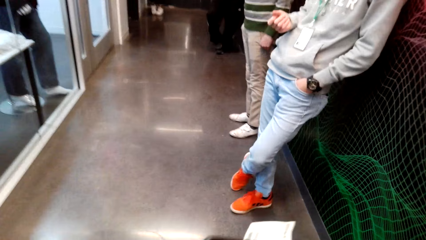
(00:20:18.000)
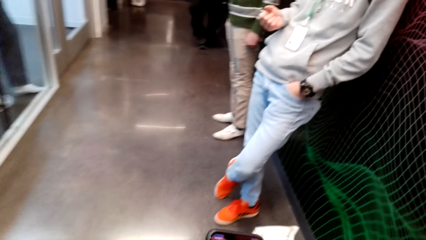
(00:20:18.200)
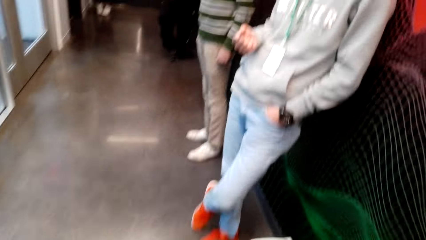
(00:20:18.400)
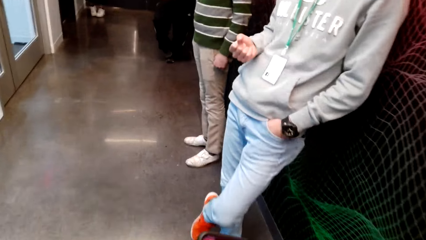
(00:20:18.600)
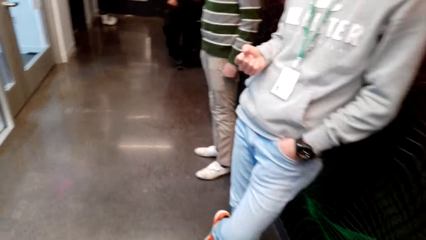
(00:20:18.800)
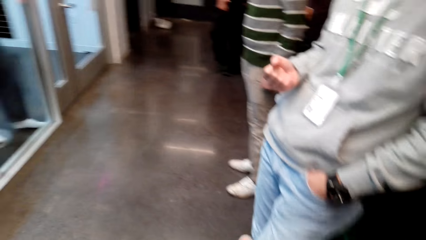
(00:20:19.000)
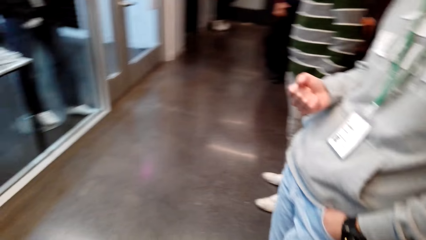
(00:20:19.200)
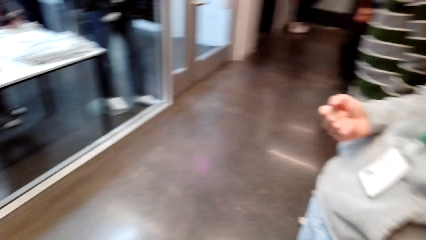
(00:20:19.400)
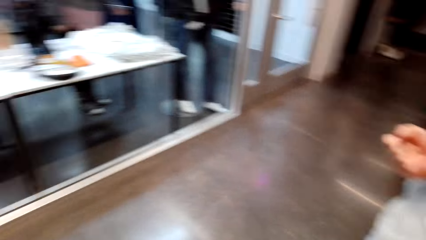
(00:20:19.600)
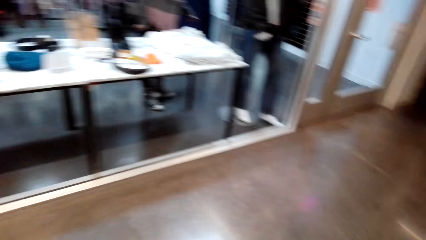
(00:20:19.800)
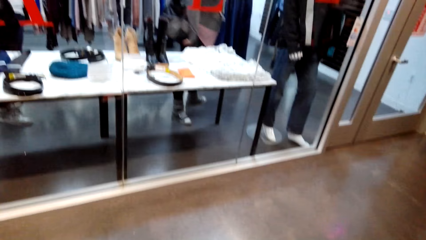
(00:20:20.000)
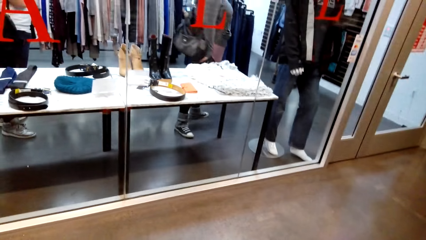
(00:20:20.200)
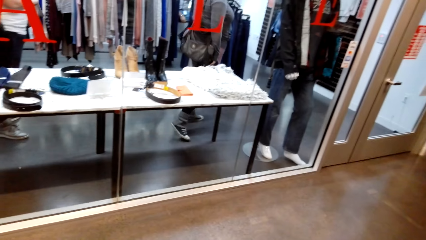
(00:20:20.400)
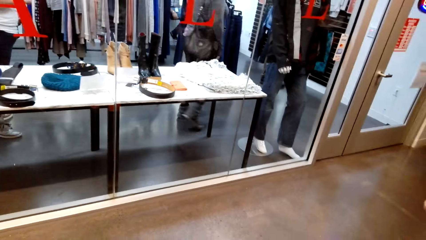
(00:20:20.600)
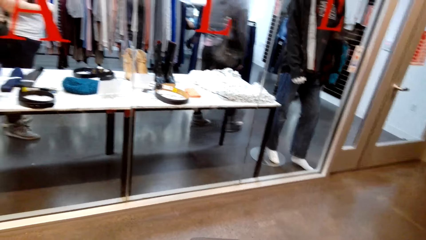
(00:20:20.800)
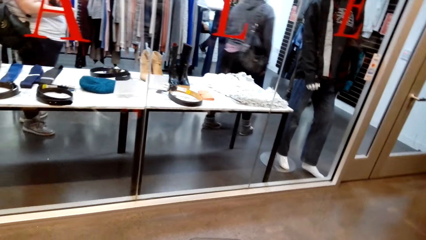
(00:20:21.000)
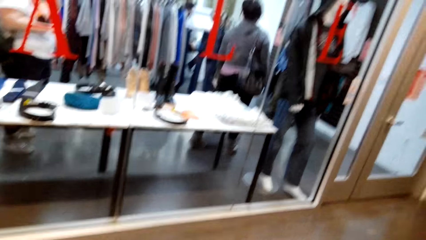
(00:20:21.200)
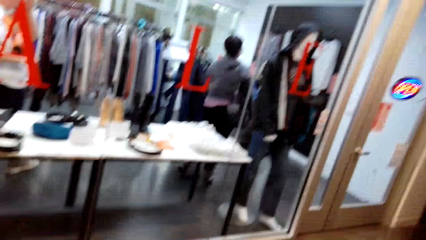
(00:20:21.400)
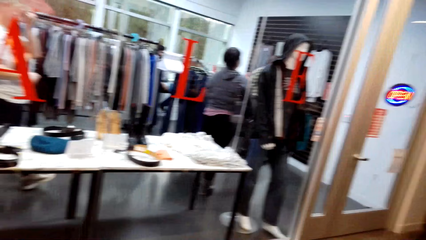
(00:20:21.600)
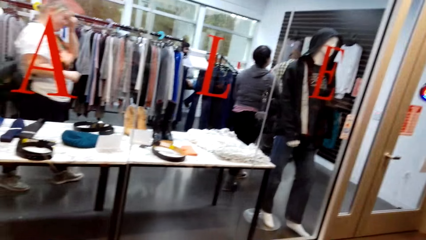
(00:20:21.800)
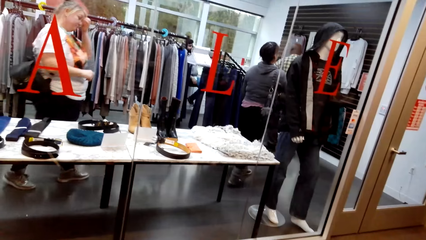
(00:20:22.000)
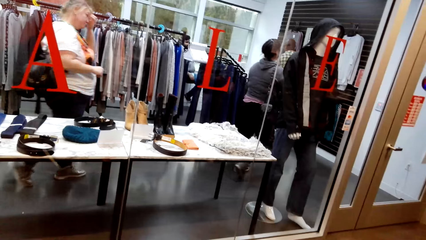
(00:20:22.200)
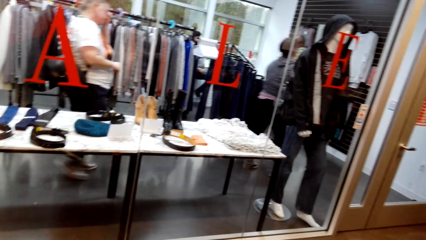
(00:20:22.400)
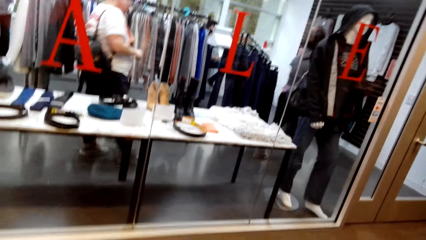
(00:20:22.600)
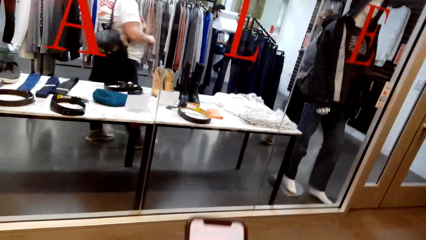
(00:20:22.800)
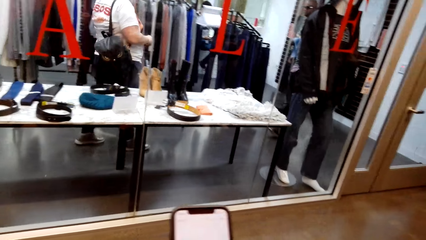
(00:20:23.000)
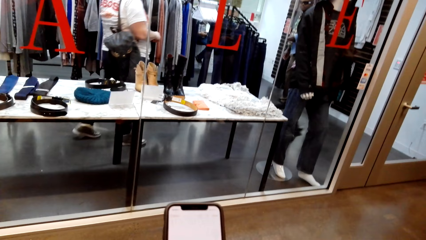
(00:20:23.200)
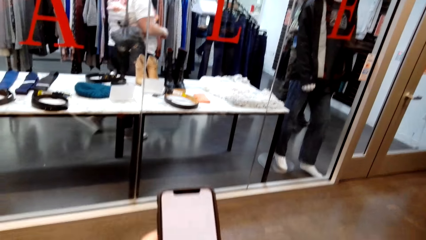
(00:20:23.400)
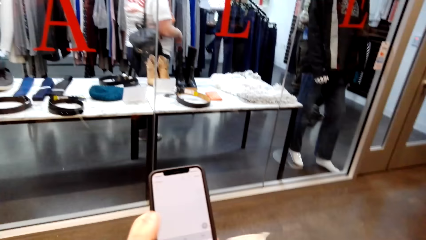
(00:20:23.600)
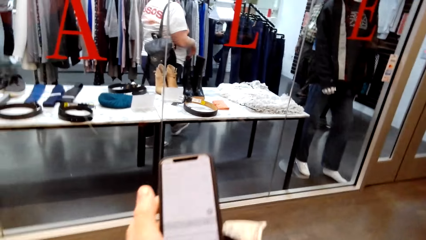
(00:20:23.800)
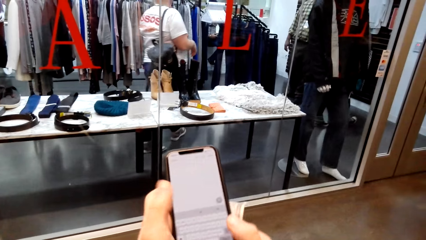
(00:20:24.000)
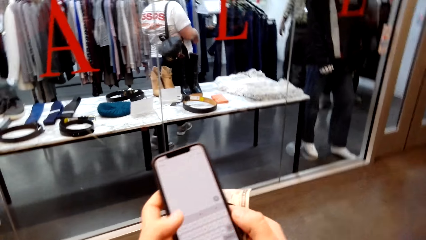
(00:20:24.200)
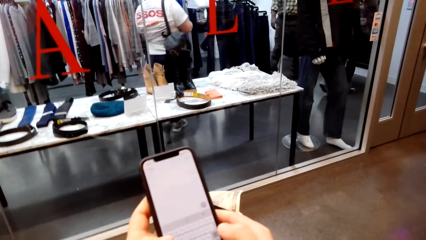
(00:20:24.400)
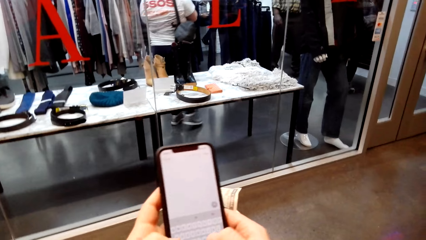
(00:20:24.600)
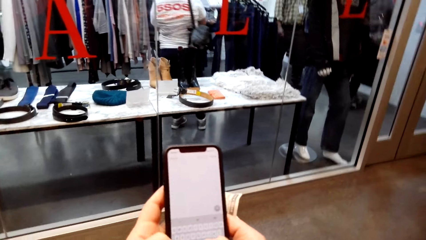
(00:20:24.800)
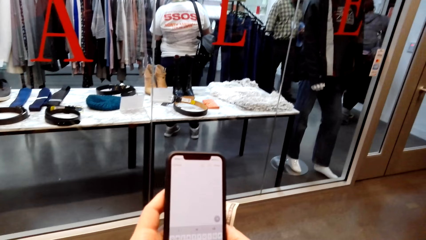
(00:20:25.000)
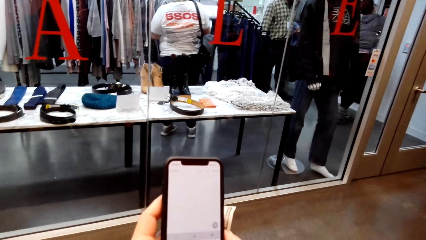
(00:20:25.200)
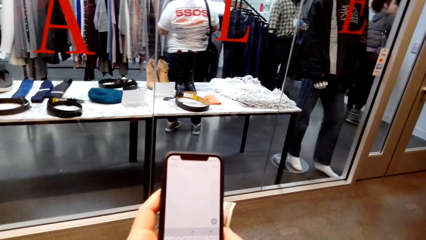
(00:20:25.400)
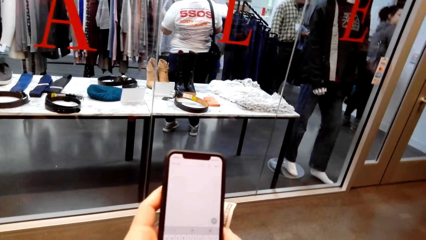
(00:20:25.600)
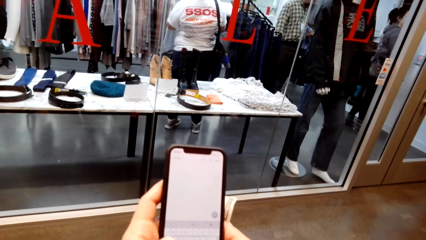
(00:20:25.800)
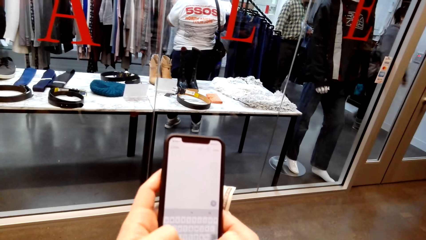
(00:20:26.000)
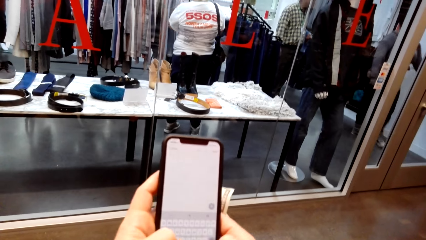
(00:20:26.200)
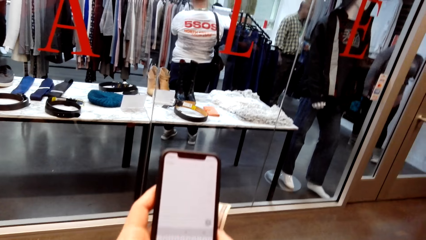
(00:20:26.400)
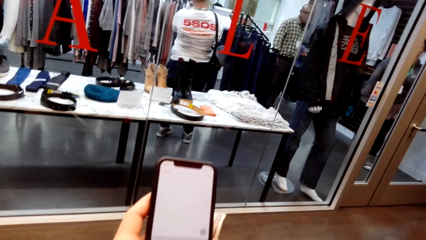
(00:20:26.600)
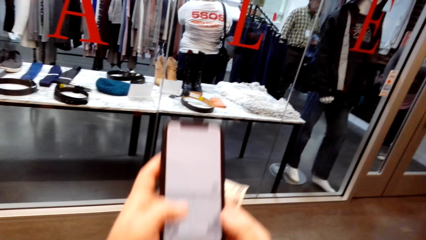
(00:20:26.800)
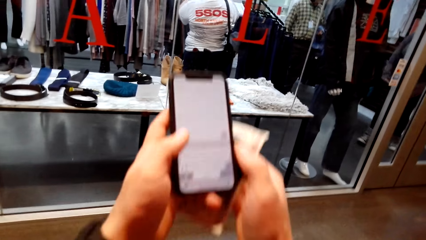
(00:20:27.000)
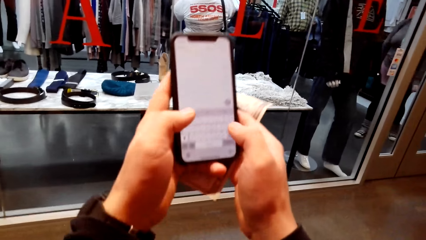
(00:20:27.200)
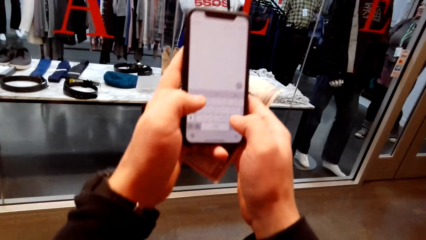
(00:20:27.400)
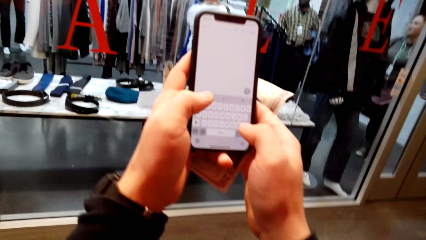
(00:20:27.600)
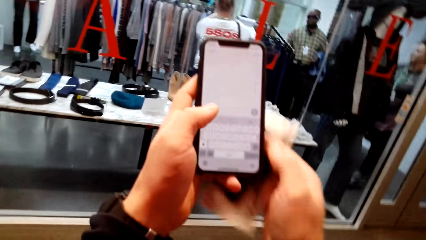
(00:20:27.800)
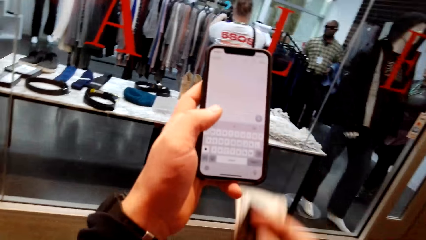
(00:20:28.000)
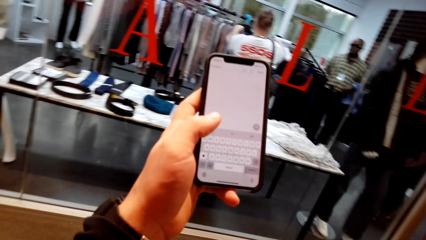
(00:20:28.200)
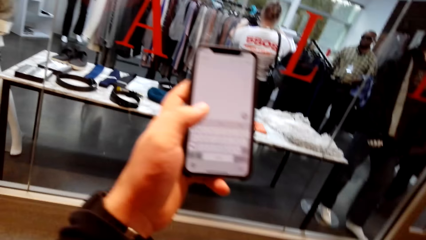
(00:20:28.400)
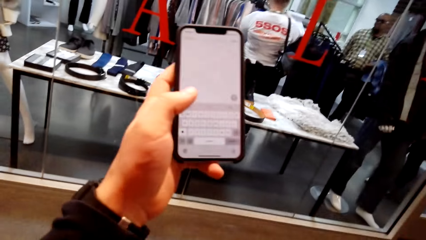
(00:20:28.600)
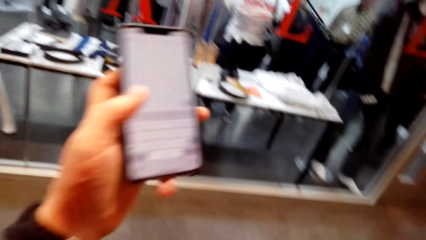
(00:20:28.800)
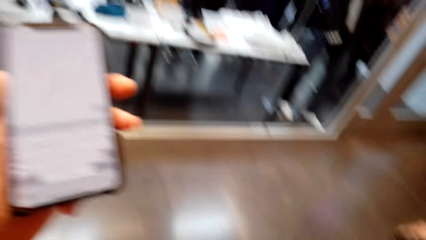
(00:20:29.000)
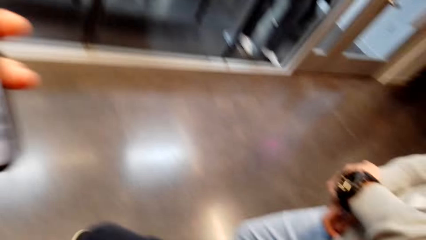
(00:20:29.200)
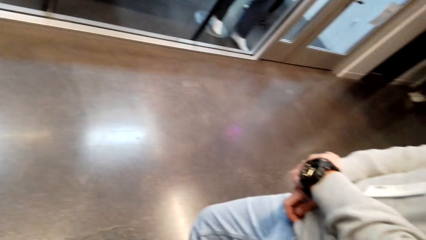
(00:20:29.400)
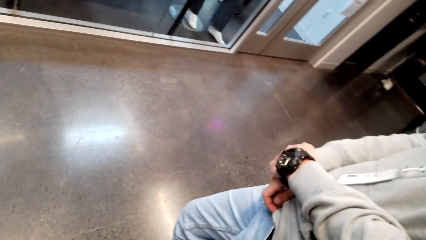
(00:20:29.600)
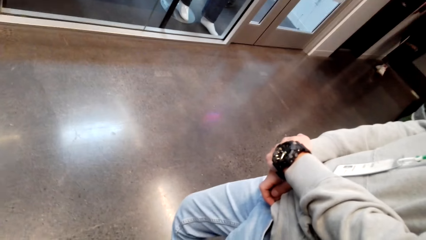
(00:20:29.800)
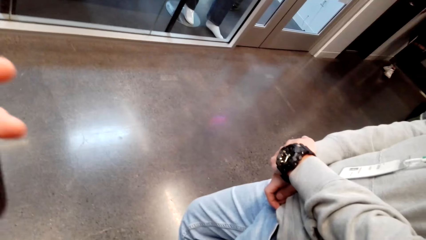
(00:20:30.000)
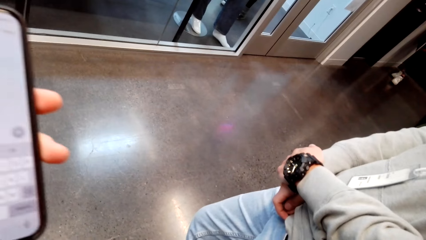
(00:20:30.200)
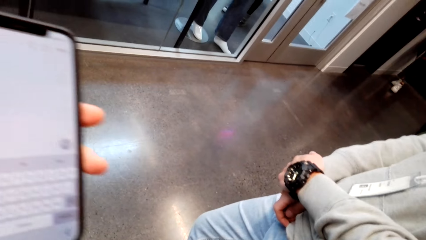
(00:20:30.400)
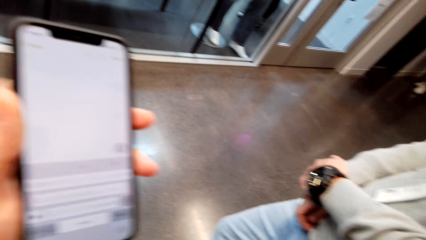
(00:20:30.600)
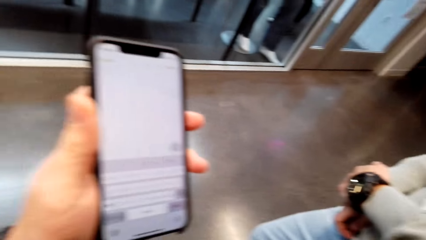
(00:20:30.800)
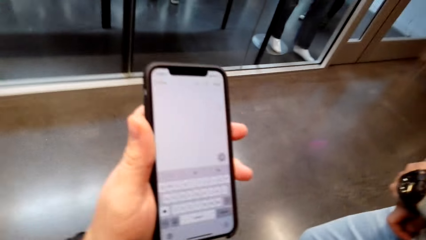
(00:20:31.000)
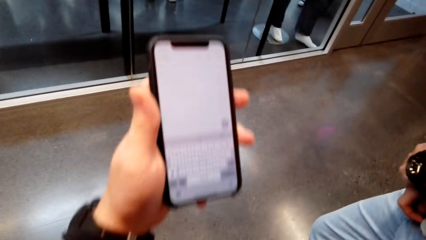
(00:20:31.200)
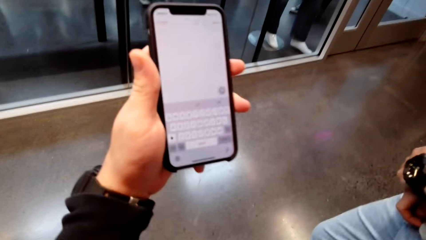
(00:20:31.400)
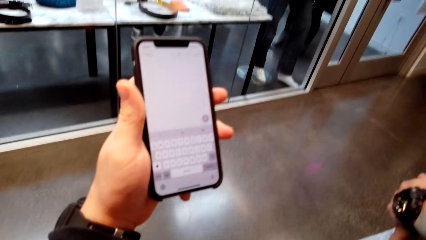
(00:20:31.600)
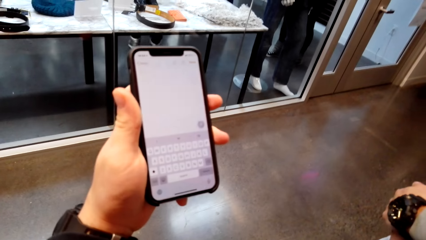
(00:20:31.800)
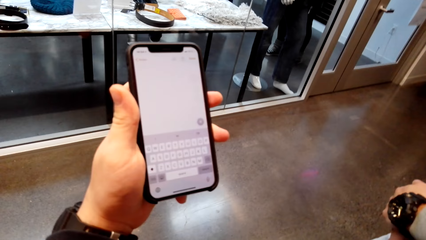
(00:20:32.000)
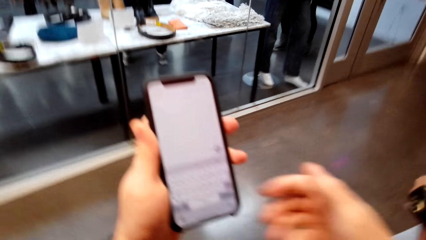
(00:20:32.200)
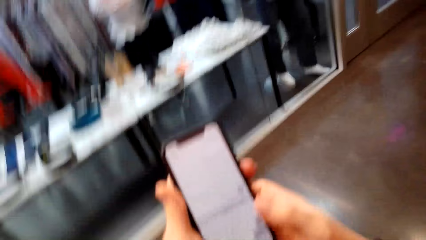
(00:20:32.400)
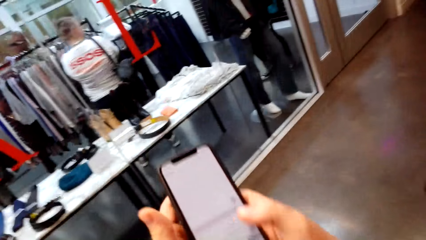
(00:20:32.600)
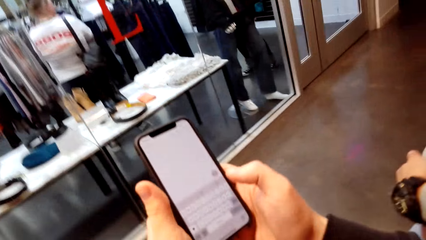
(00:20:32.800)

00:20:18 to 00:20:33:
The camera wearer stands next to a man. They use the phone. They type on the phone. They put money in the pocket.
